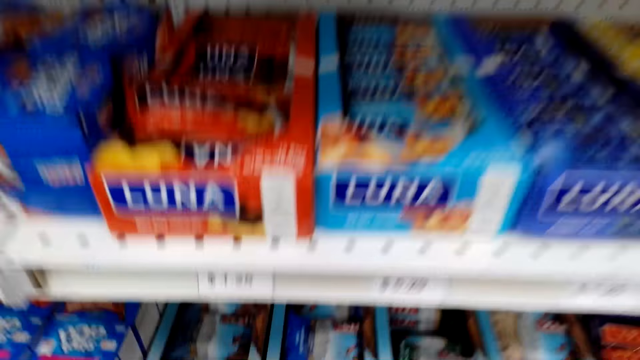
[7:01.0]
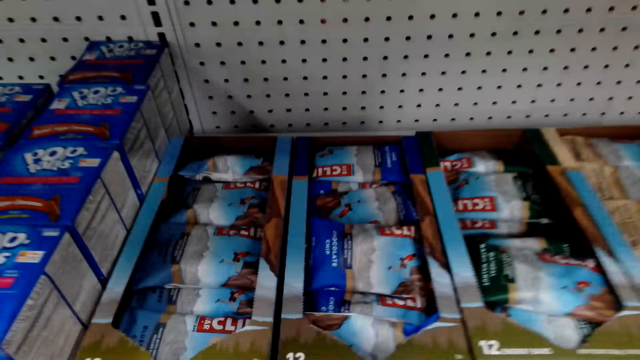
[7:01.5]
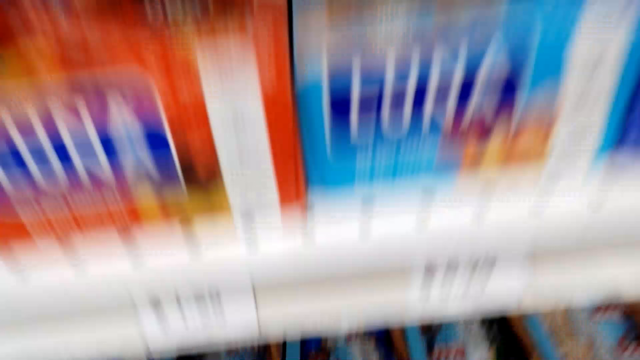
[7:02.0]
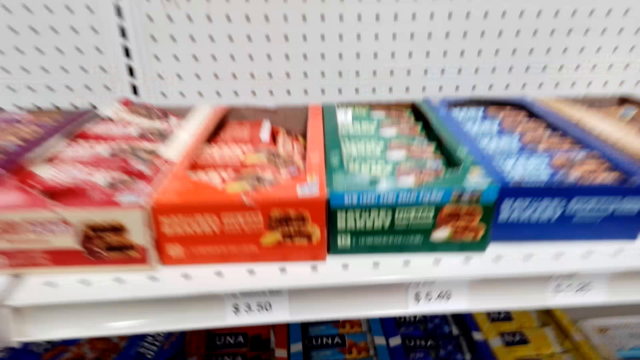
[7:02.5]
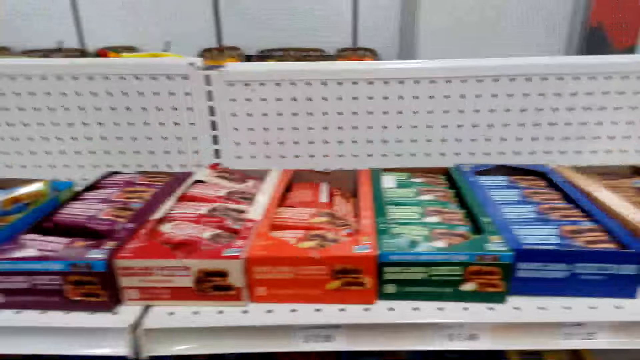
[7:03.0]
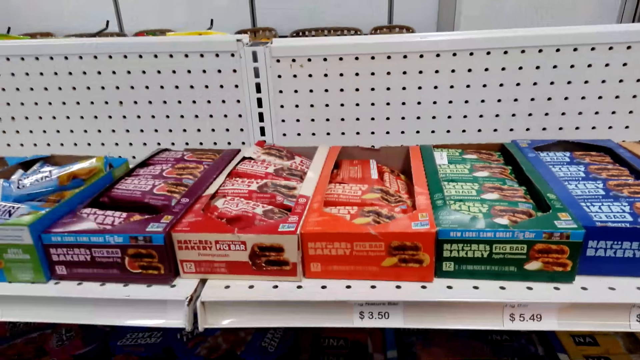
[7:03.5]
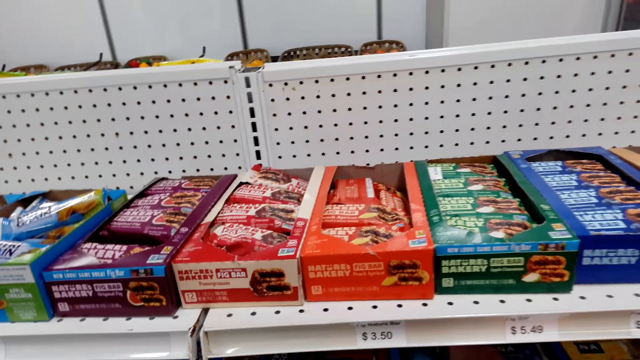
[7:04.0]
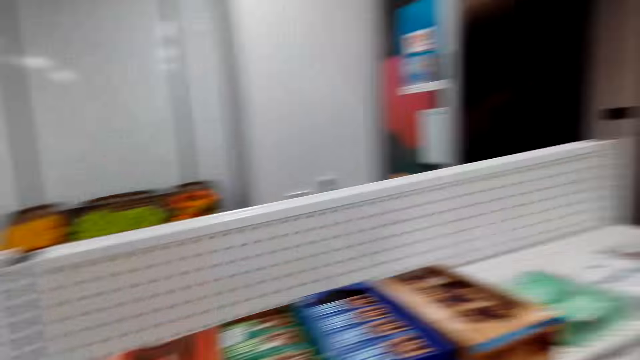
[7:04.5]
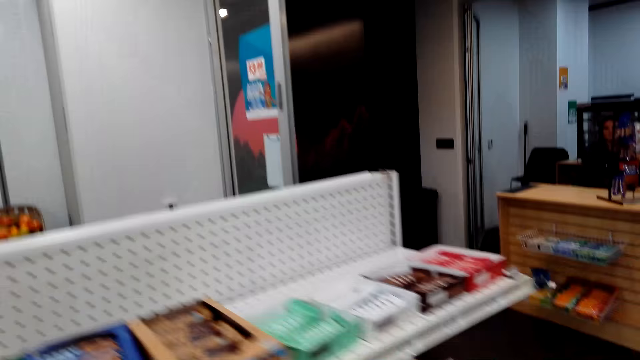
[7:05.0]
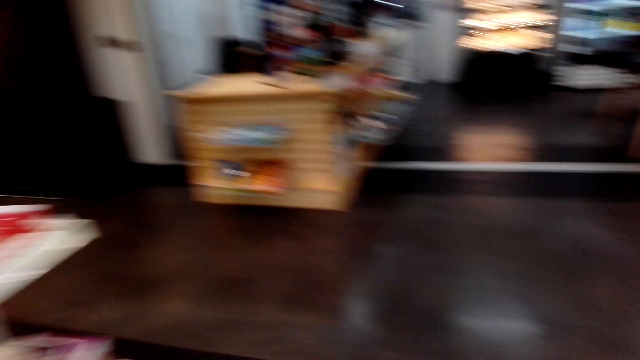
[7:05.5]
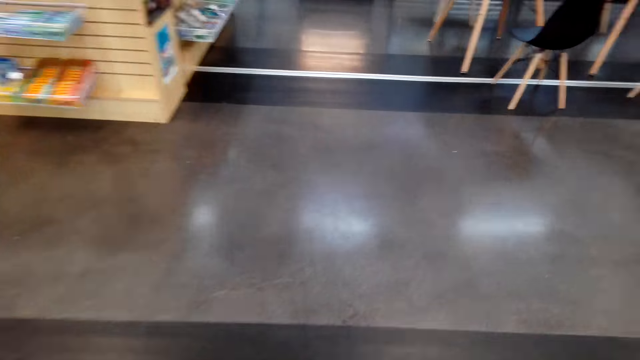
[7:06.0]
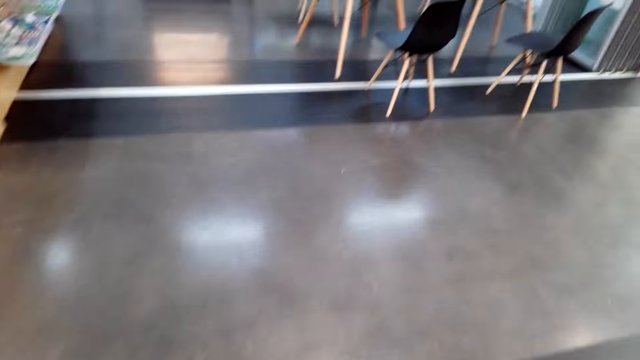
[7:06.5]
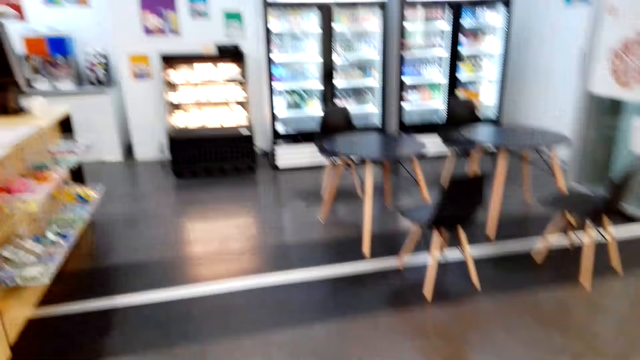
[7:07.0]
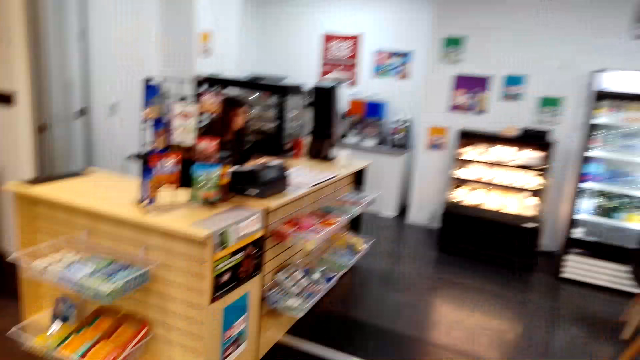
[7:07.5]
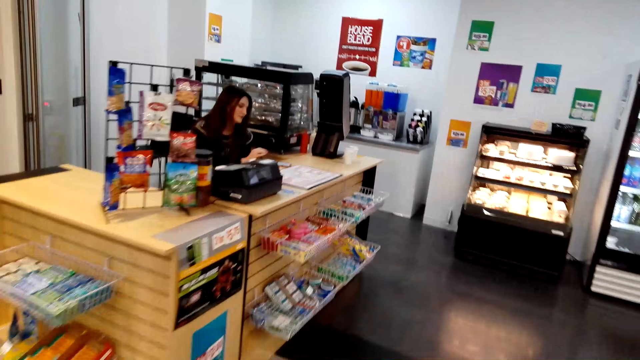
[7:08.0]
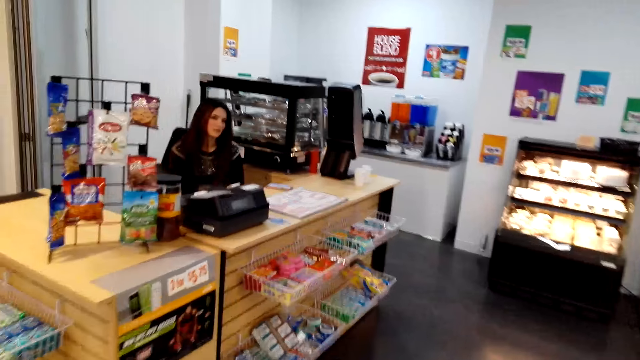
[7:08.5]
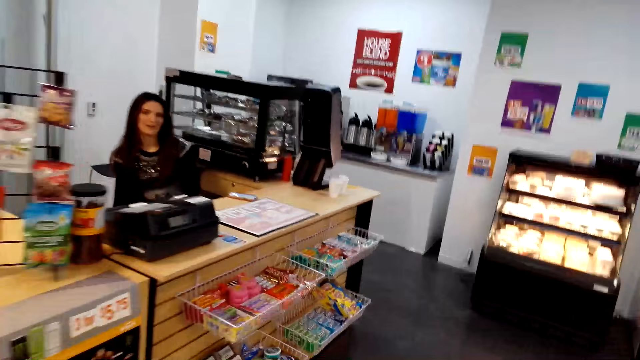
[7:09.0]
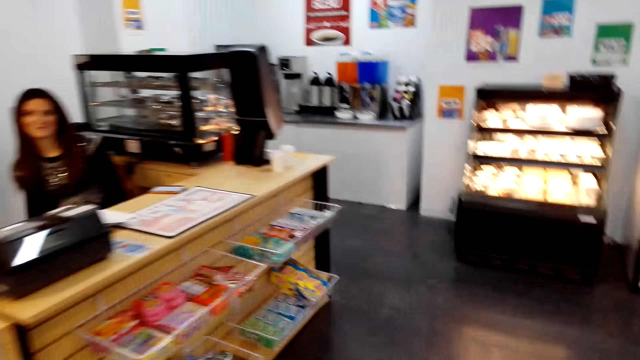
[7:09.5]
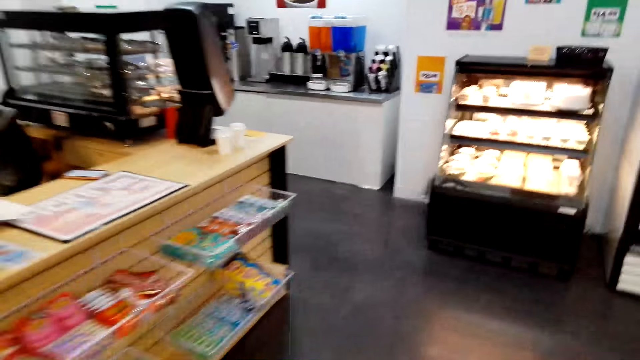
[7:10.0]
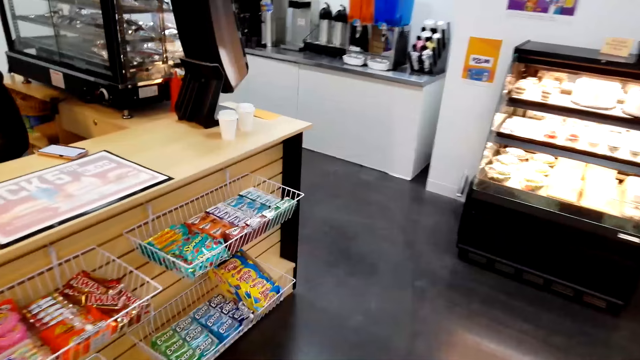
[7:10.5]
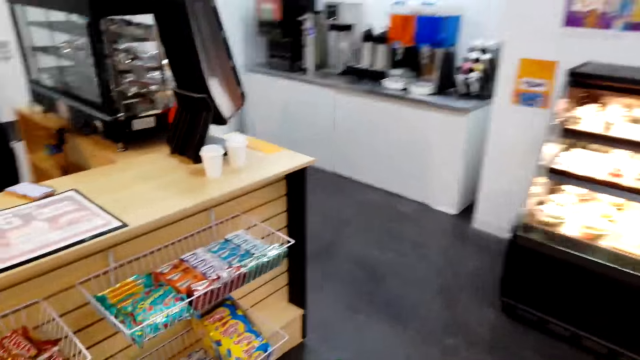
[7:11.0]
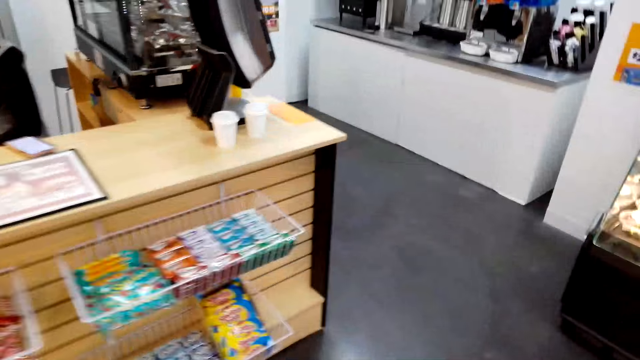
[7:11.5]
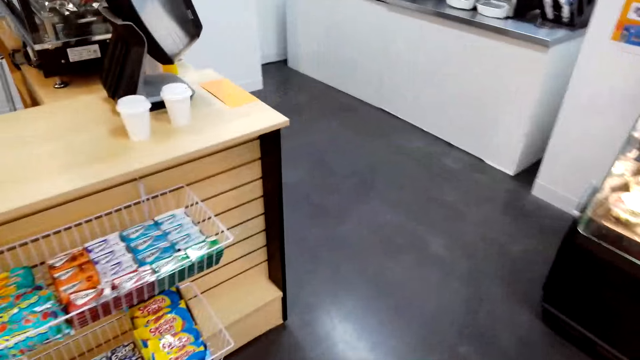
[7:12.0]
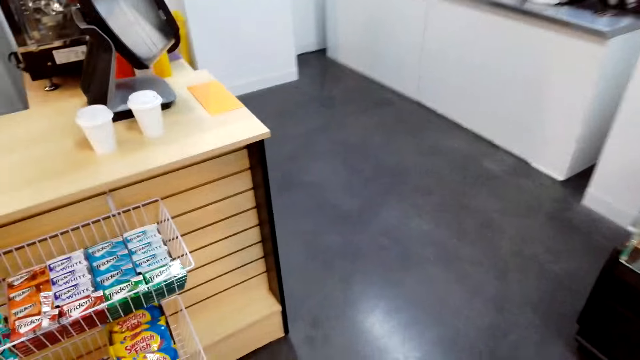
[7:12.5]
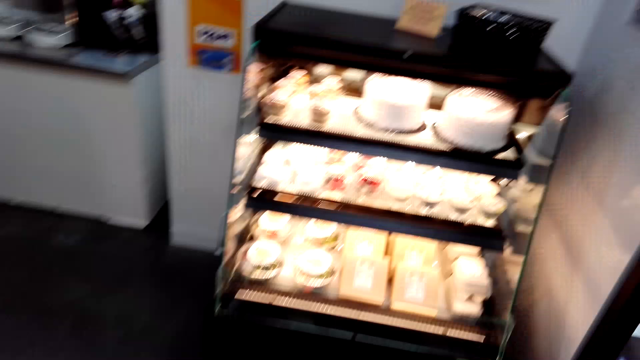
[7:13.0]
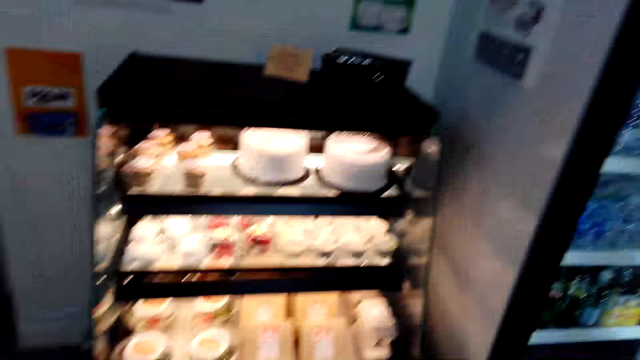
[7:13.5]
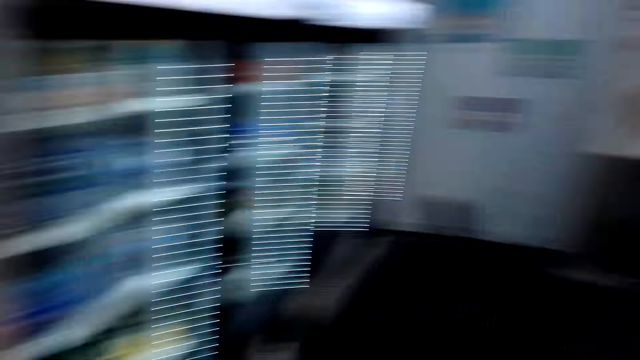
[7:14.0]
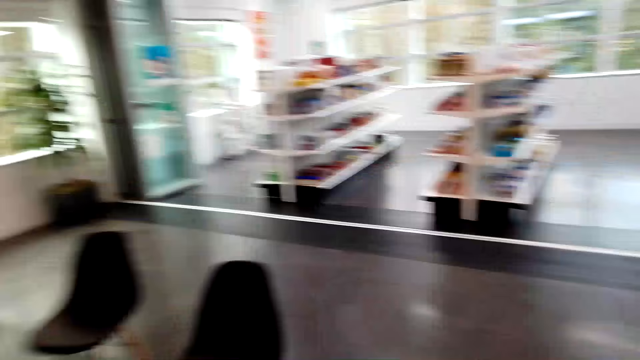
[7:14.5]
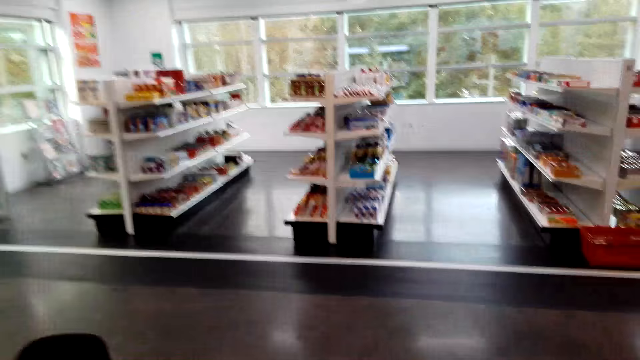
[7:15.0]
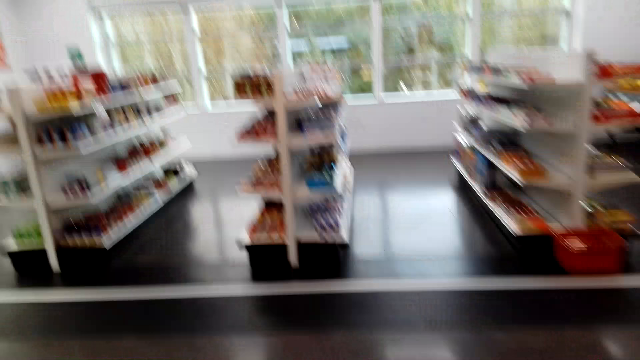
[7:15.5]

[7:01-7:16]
The camera wearer walks towards the counter. A woman talks to the camera wearer. The camera wearer talks with the woman. They walk around the store.

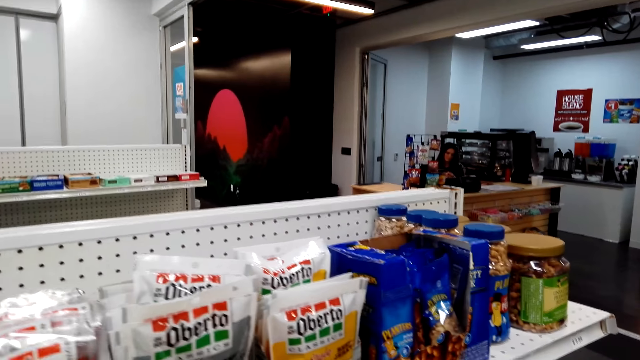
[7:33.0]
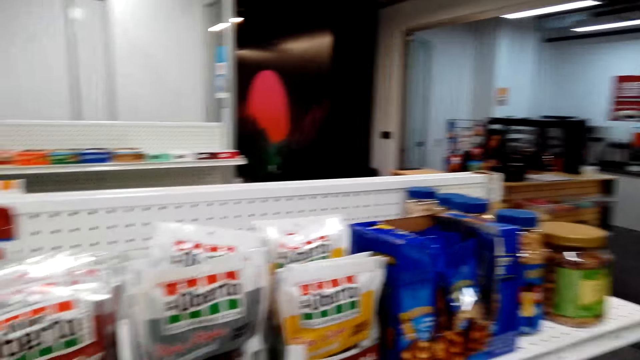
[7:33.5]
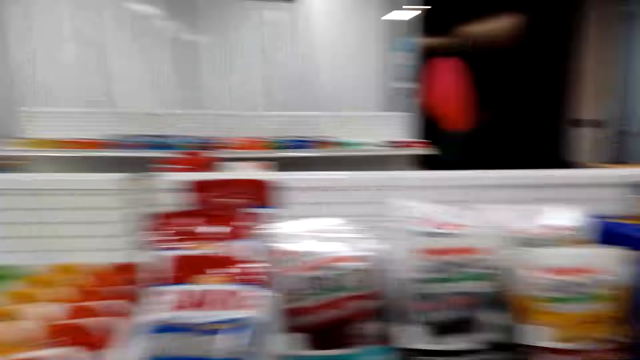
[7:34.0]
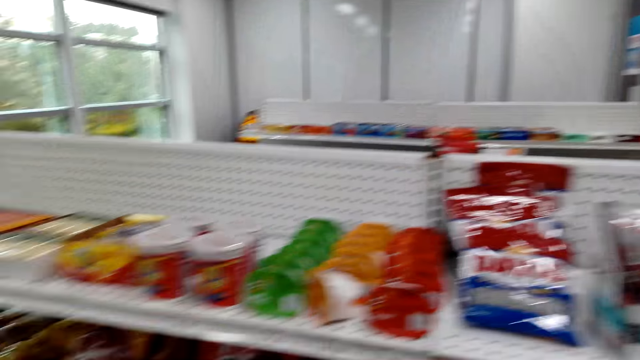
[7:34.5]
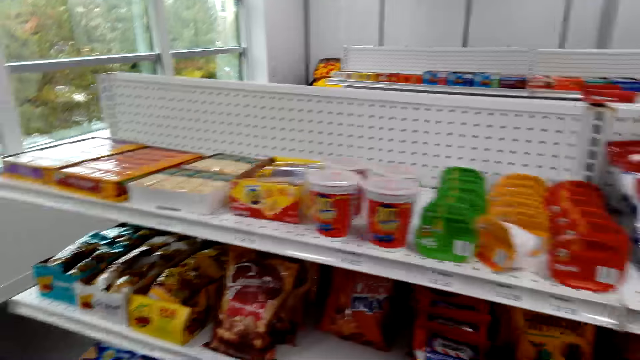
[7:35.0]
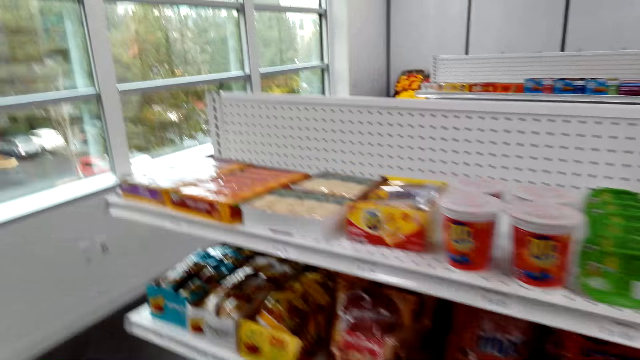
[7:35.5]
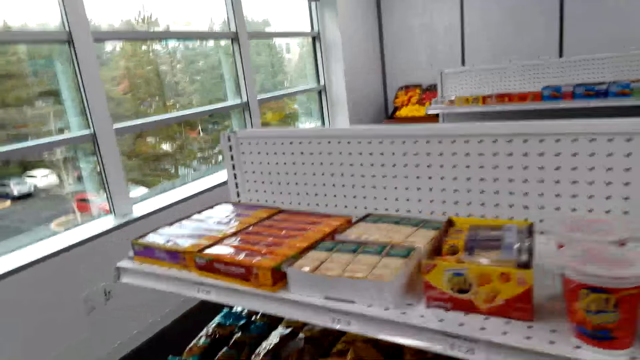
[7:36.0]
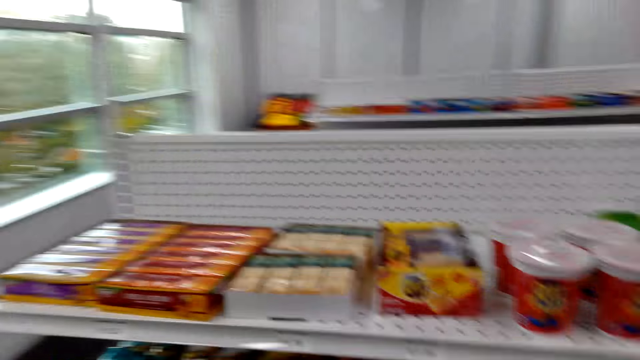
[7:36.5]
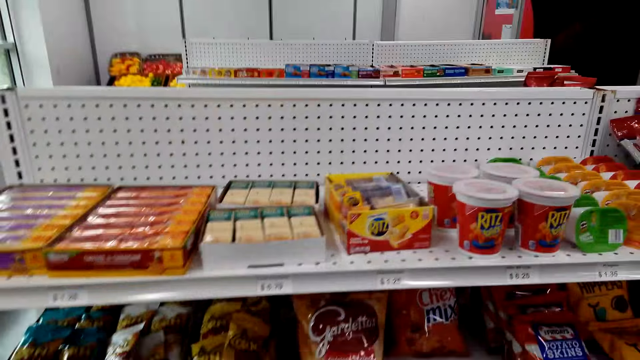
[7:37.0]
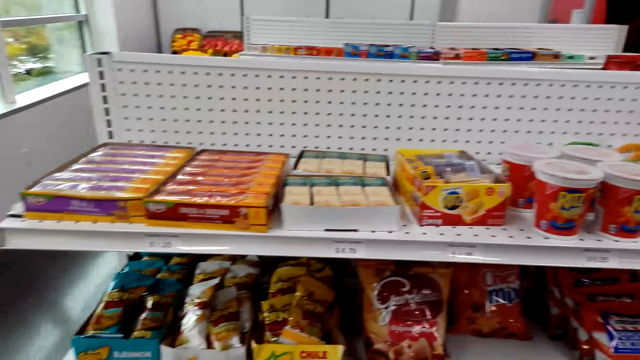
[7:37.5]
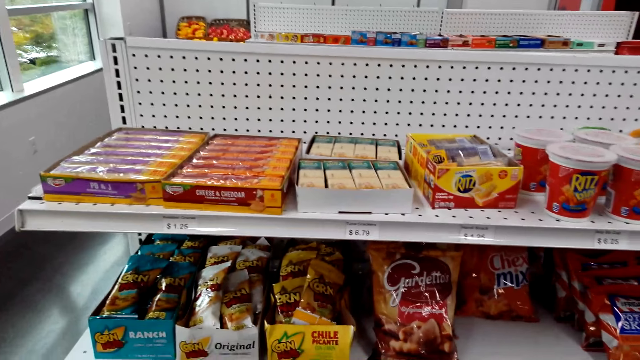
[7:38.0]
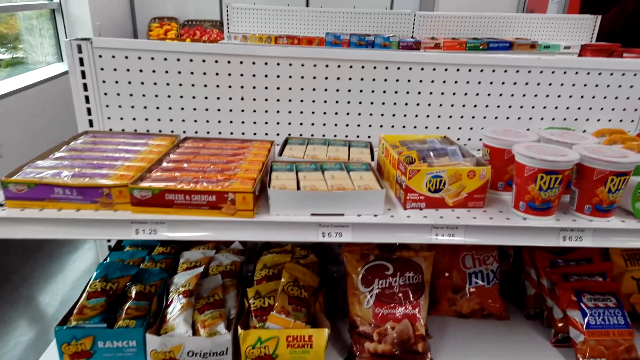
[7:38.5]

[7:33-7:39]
The camera wearer looks for snacks. They look around the shelves.
